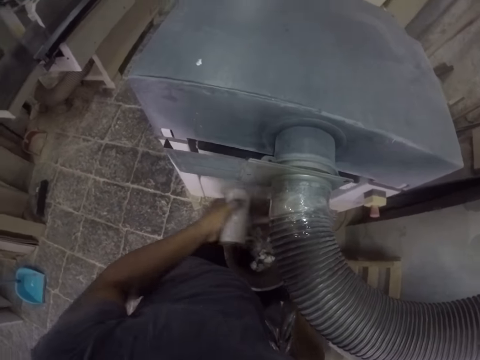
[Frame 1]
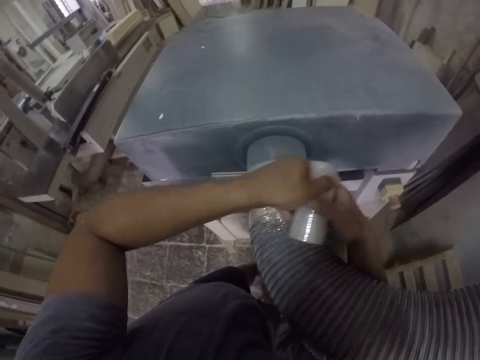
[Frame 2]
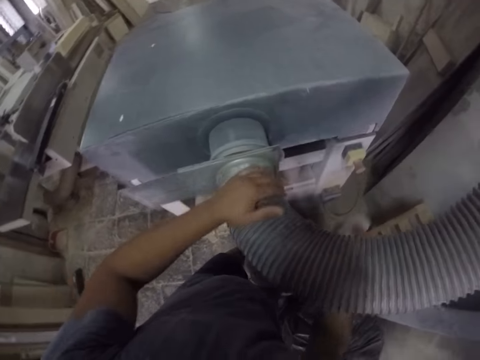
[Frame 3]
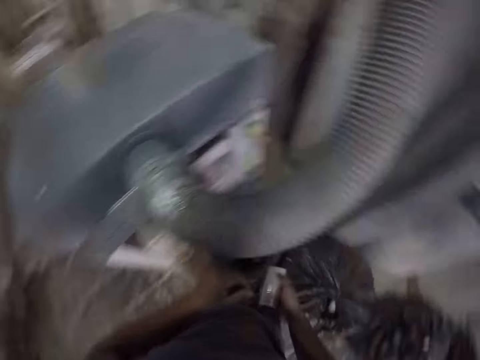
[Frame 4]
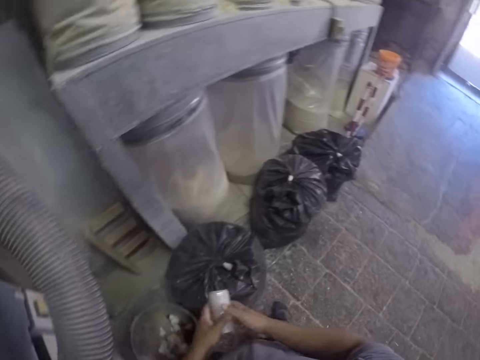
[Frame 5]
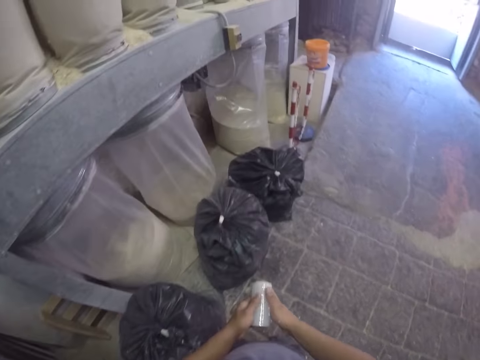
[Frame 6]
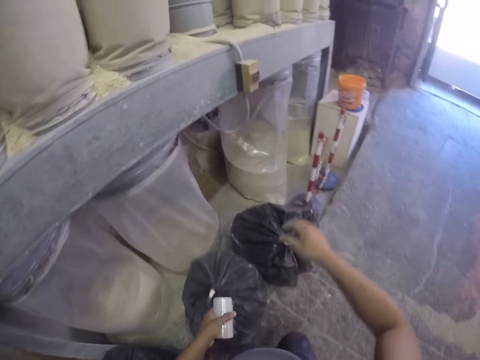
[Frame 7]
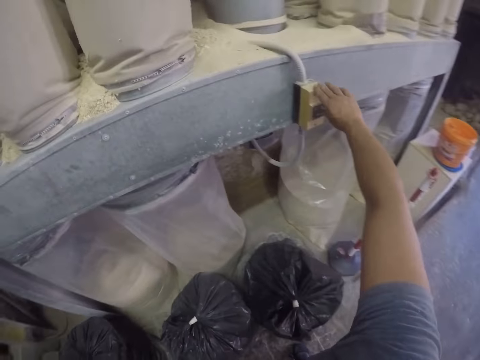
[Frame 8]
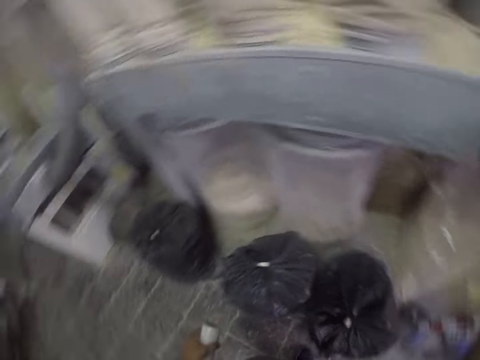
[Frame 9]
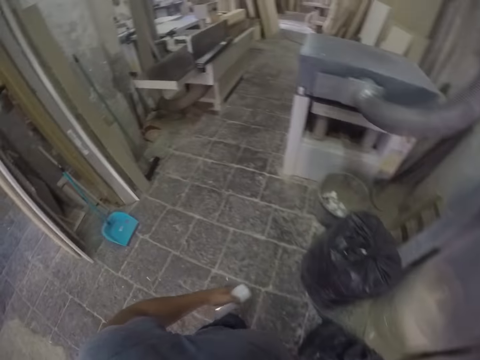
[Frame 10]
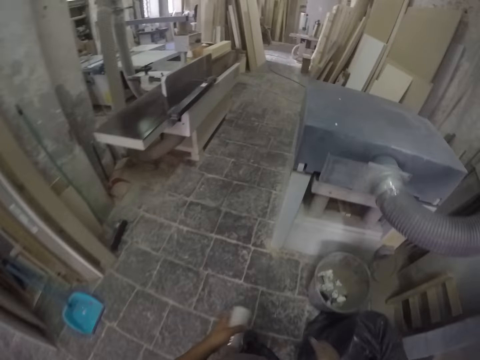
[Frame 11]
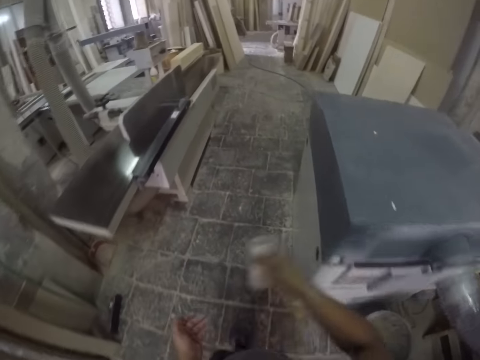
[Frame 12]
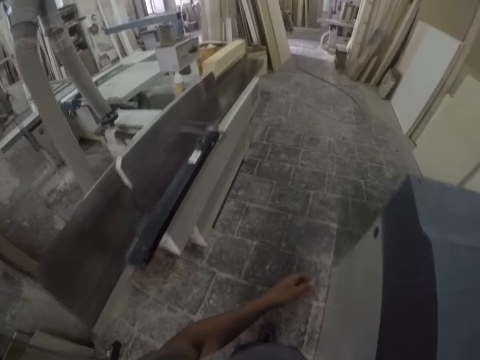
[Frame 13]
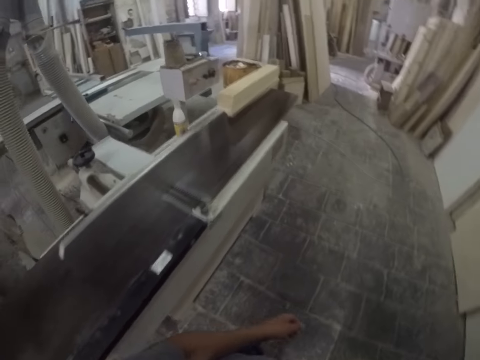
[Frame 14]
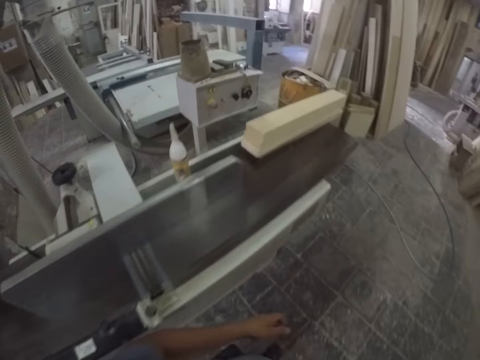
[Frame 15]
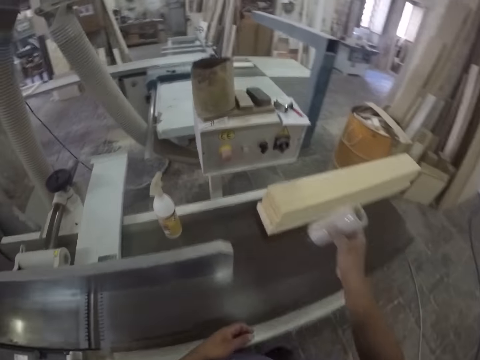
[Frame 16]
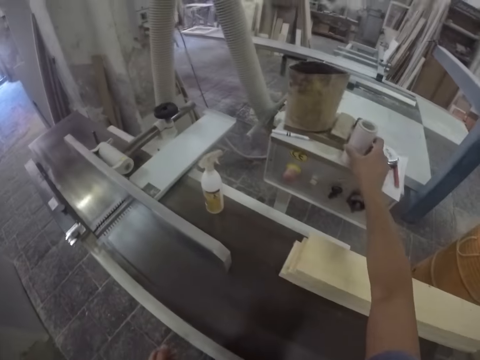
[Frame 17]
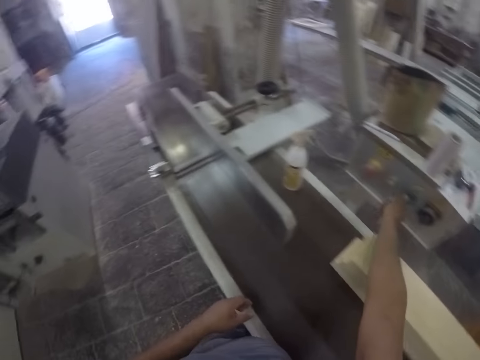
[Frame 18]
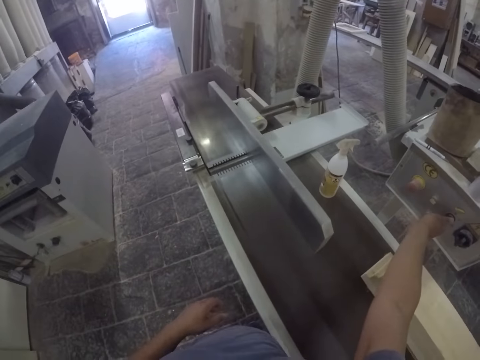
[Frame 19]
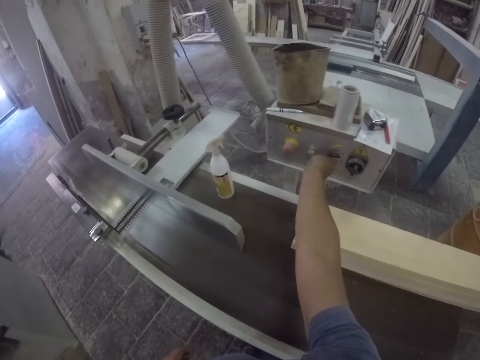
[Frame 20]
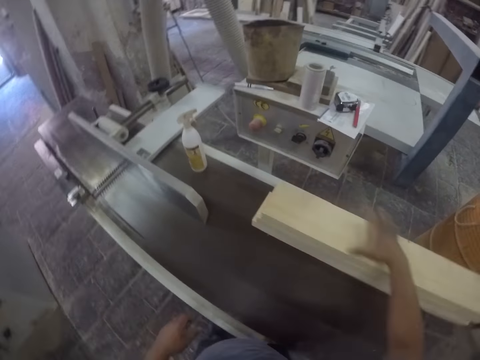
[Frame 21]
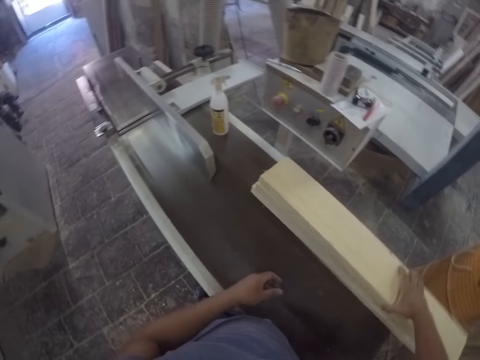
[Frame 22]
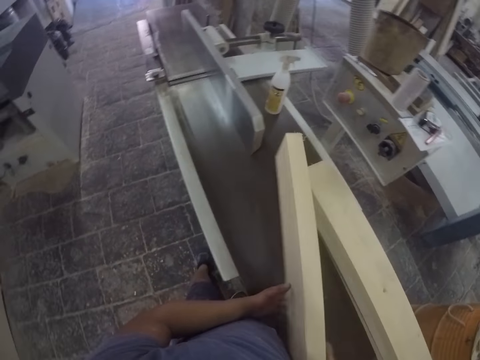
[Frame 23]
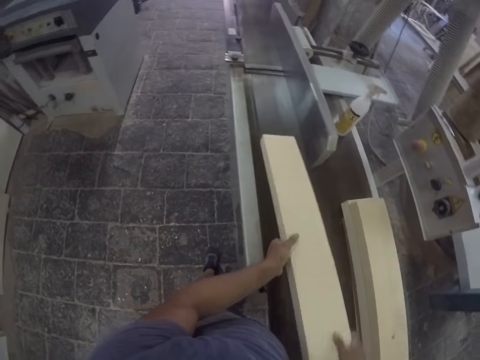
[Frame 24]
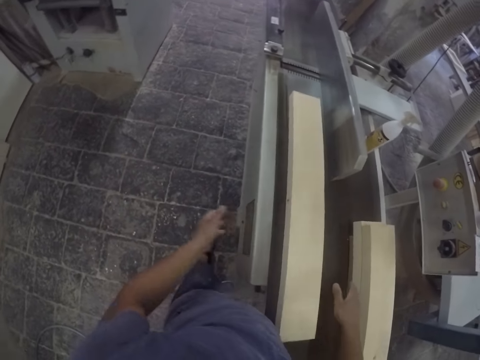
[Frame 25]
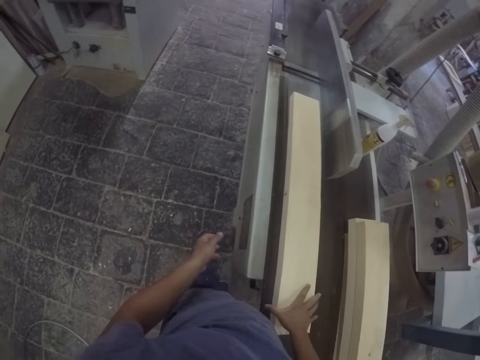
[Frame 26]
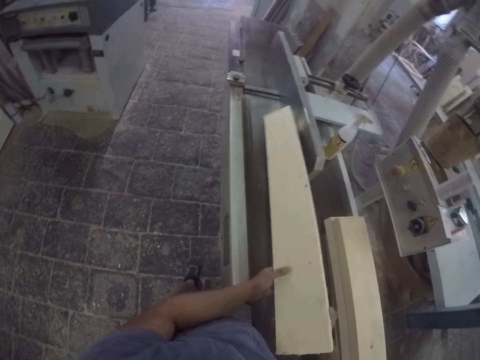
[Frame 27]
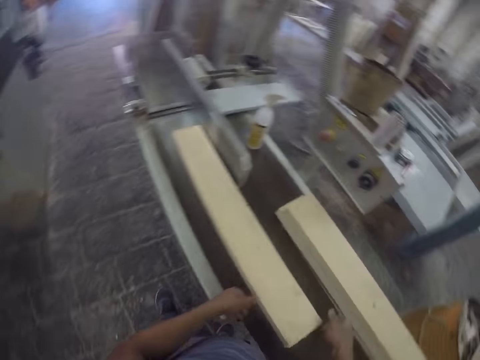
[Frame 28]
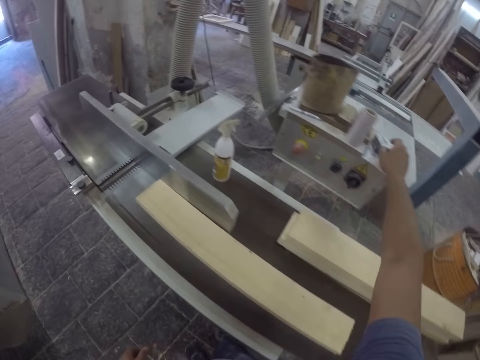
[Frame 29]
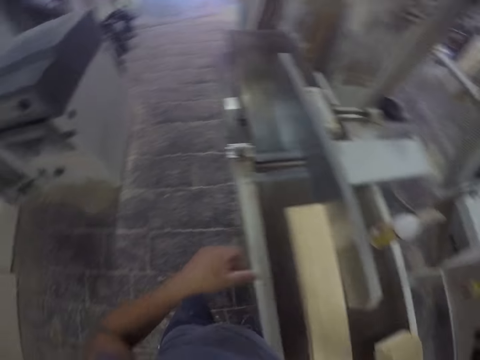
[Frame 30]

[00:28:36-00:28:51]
The camera wearer holds the sellotape or foil. They lift a hand up. They press the button. They switch the machine on. They walk forward on the workshop. They touch the machine and walk forward. They put the foil on the machine. They turn the machine knob. They pick up the wood. They hold the wood. They place the wood on the machine. They turn the wood around. They pick up the tape measure. They place the wood down.

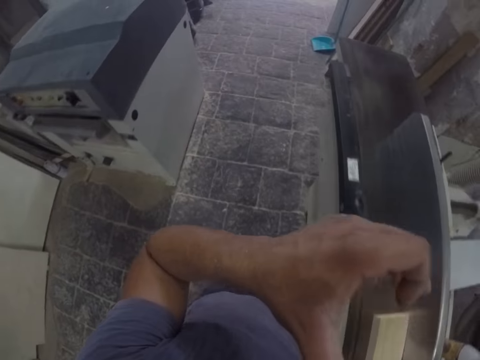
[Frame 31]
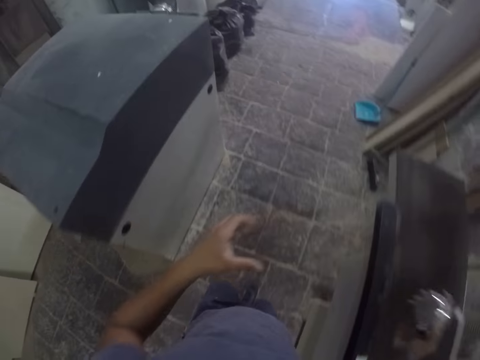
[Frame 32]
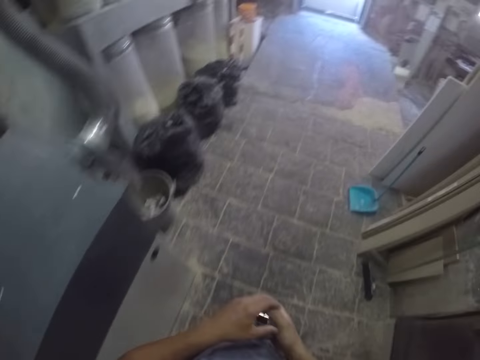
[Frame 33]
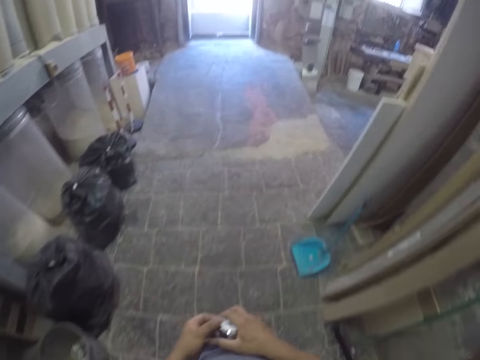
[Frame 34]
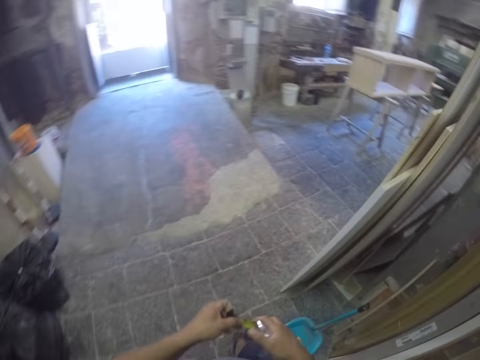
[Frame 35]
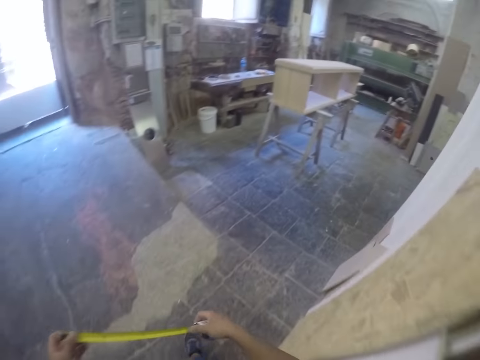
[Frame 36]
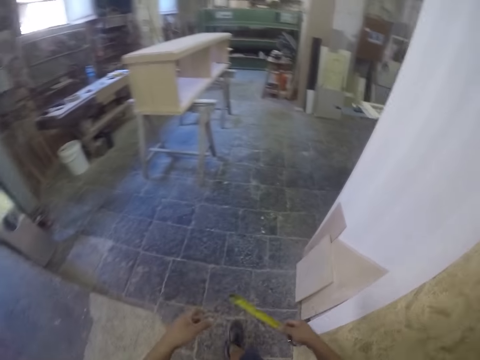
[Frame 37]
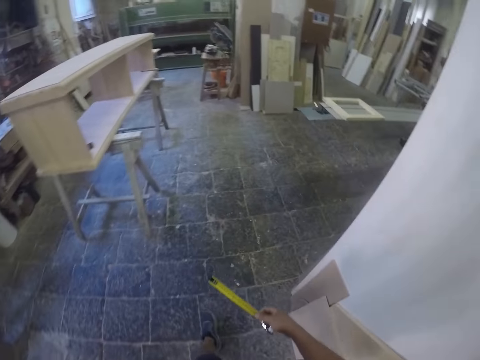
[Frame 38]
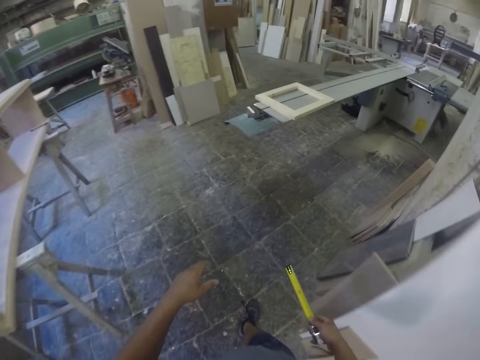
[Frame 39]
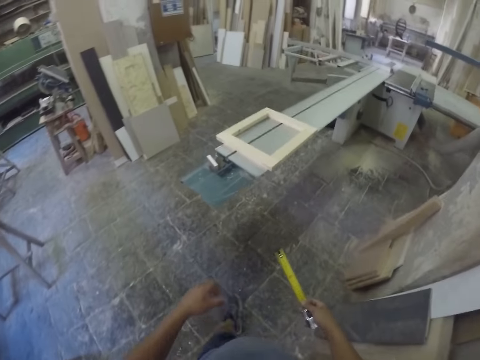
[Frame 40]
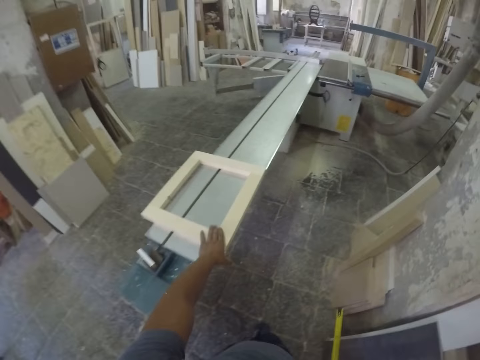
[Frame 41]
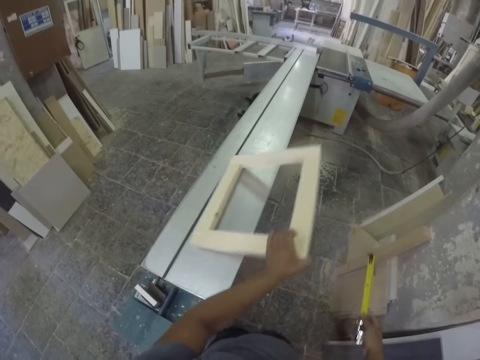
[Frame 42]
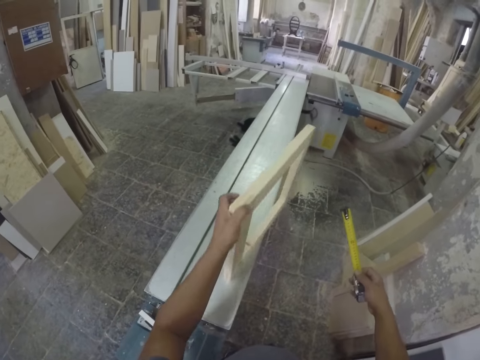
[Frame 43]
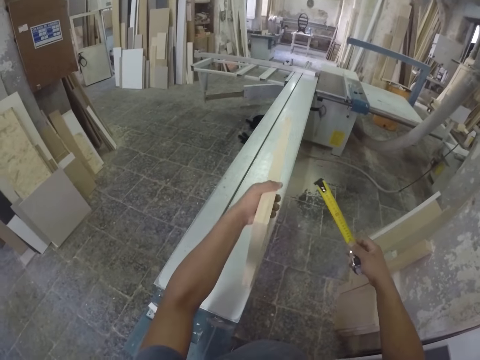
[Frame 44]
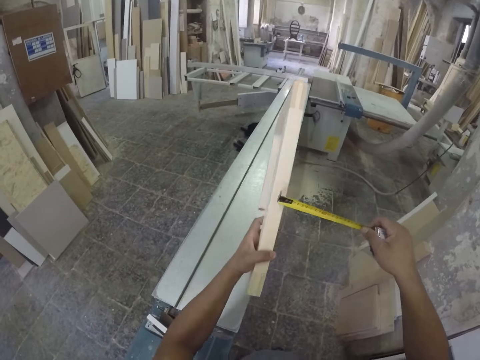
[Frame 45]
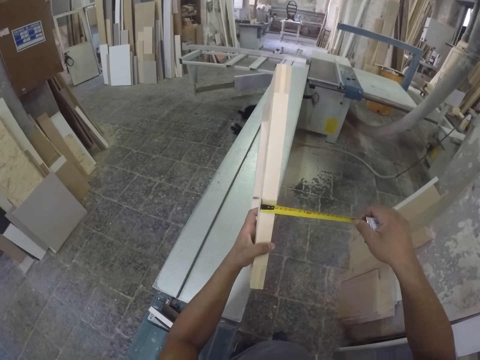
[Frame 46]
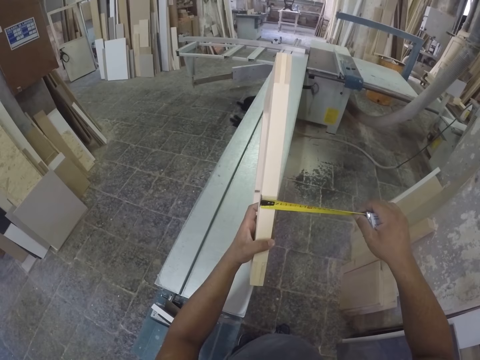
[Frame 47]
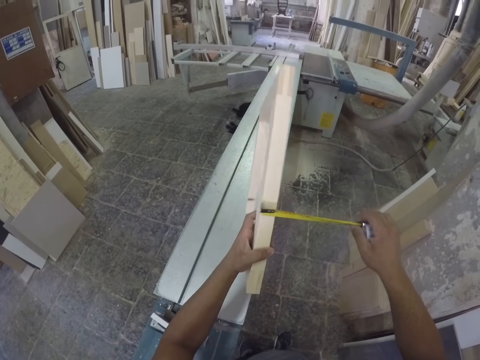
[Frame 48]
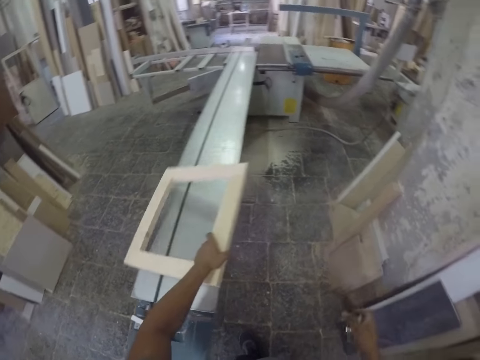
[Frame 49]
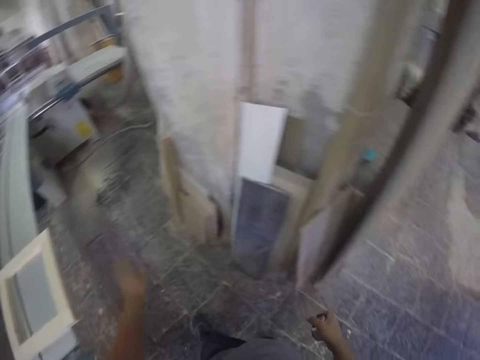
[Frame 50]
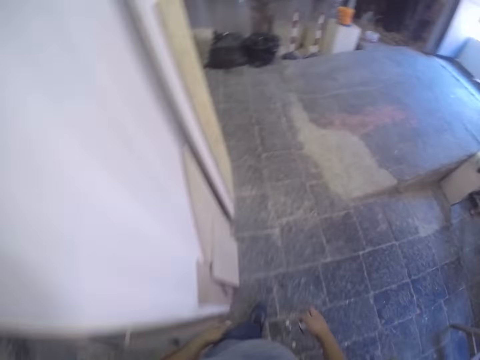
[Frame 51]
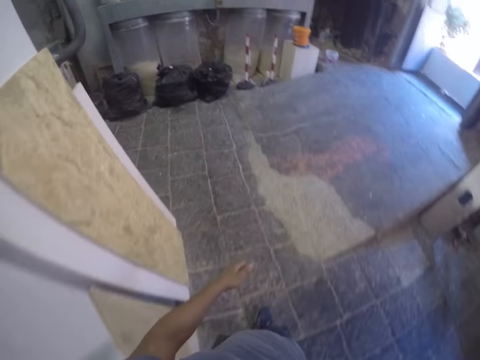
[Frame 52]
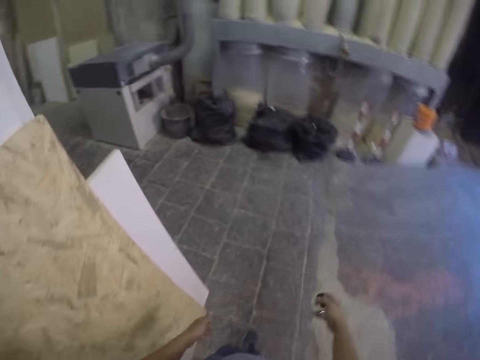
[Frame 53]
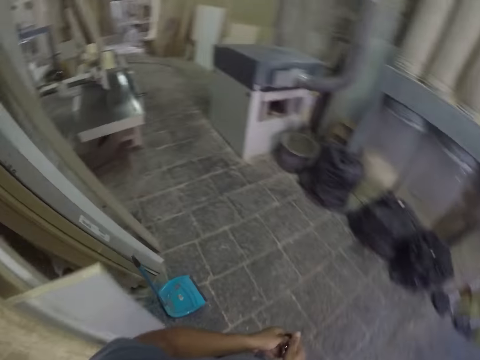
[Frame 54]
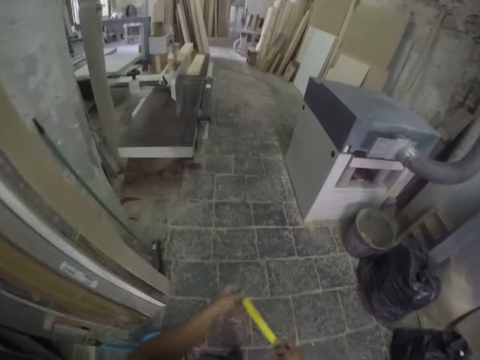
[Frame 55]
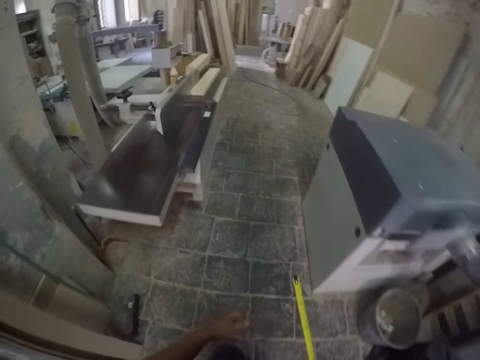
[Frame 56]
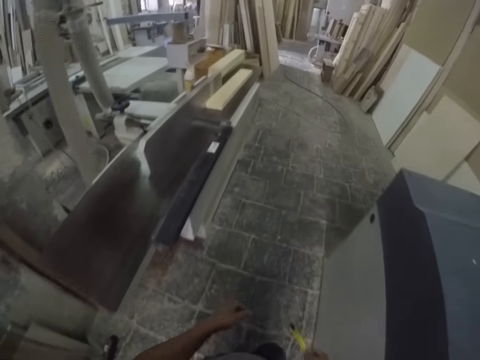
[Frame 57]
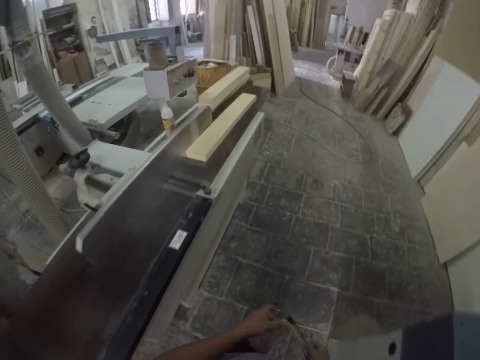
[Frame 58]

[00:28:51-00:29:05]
The camera wearer lifts a hand up and walks forward on the workshop. They hold the tape measure. They put their hands down. They pull the tape measure. They hold the tape measure. They put their hands down and walk forward. They hold the wood. They pick up the wood. They measure the wood. They put the wood down. They turn around. They walk forward on the workshop. They pull out the tape measure. They hold the tape measure.
